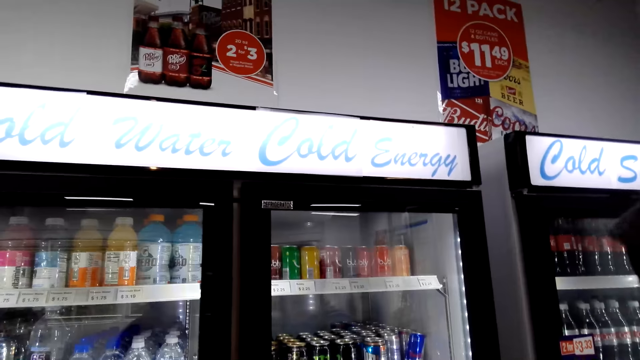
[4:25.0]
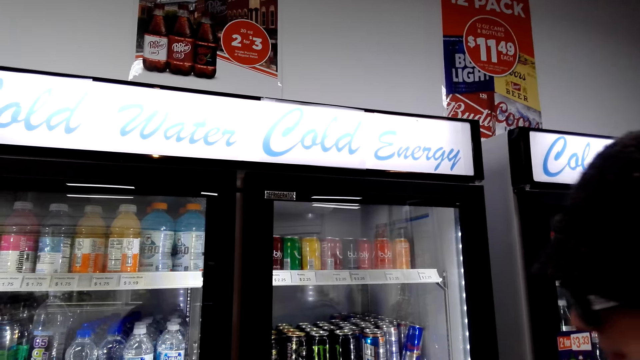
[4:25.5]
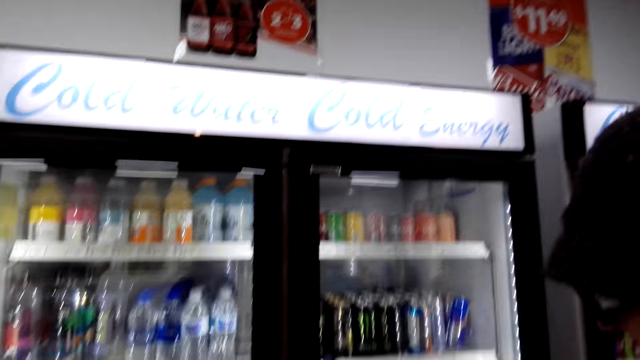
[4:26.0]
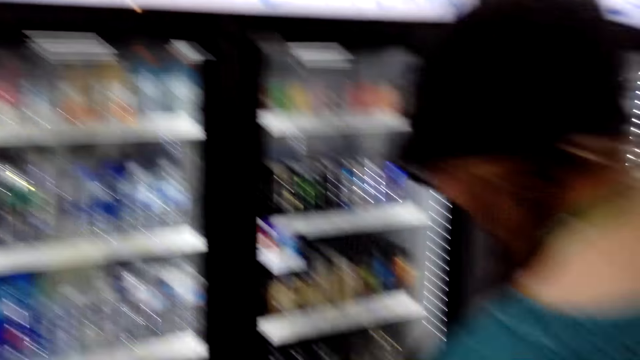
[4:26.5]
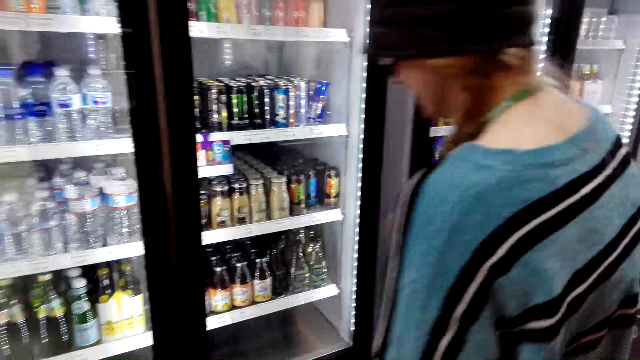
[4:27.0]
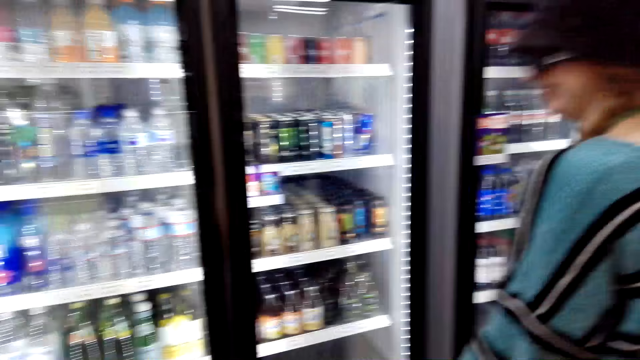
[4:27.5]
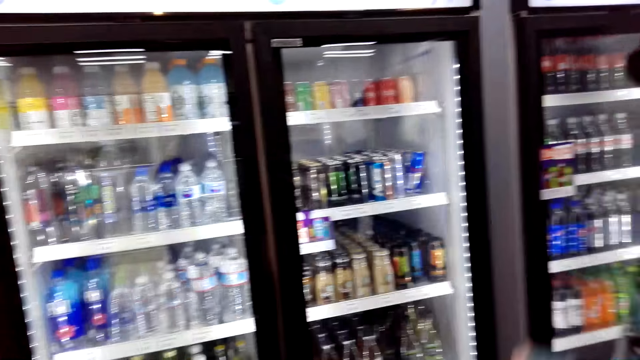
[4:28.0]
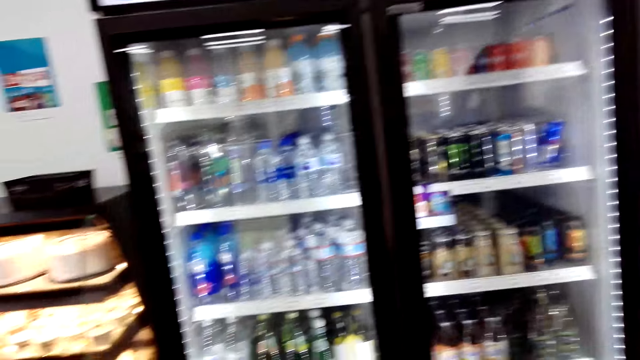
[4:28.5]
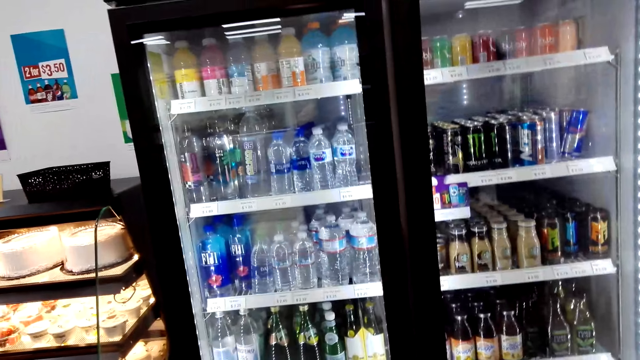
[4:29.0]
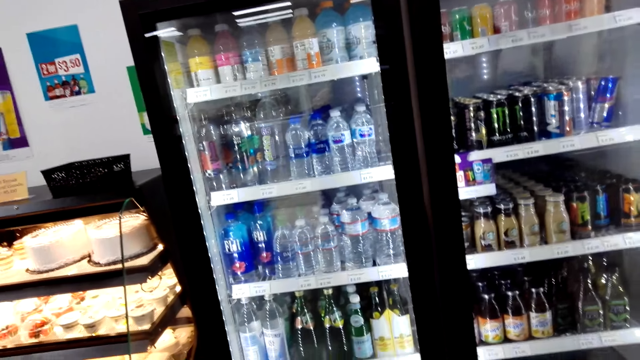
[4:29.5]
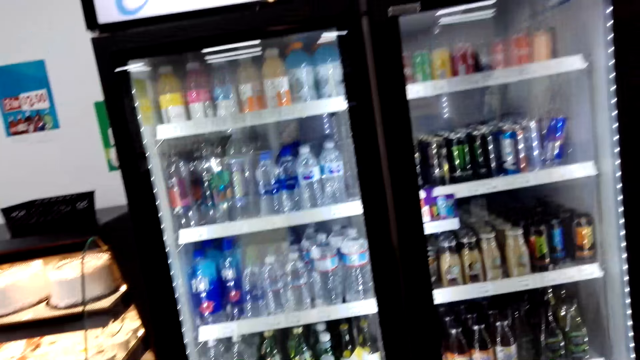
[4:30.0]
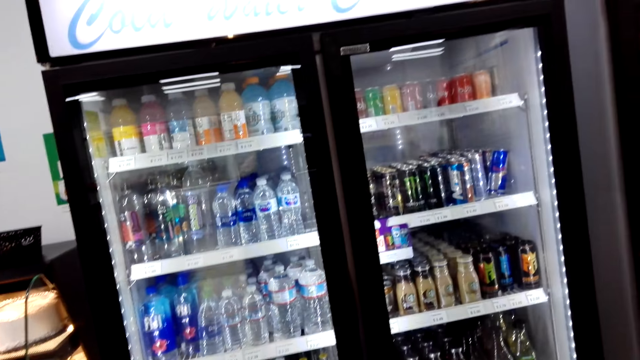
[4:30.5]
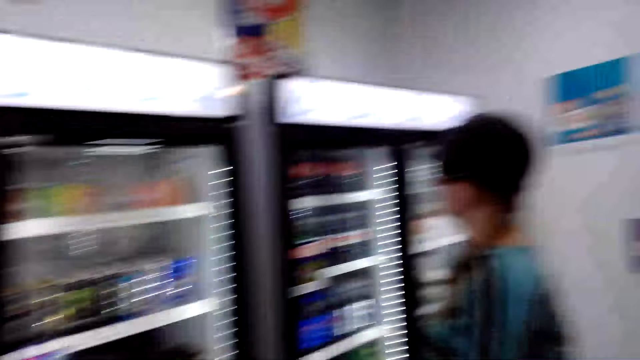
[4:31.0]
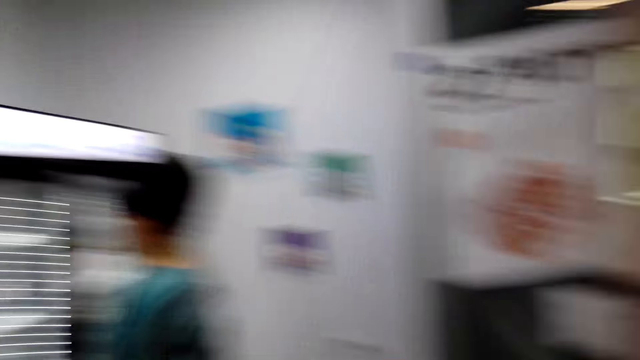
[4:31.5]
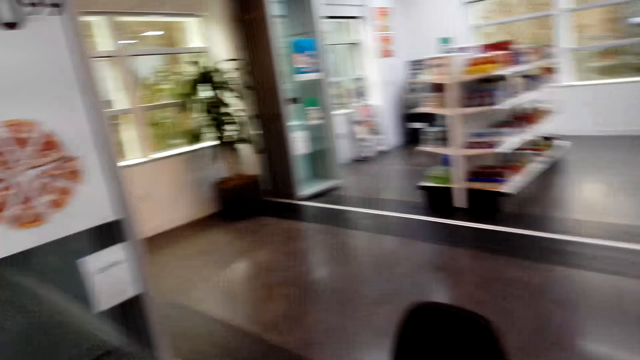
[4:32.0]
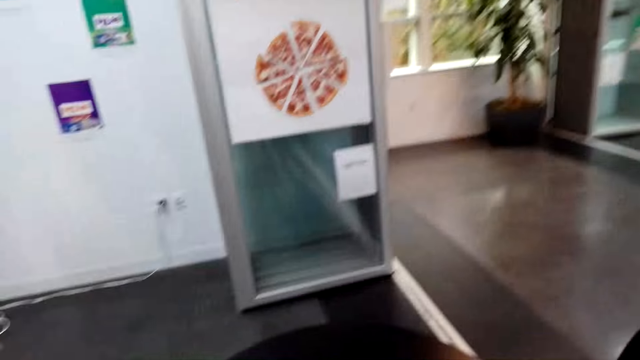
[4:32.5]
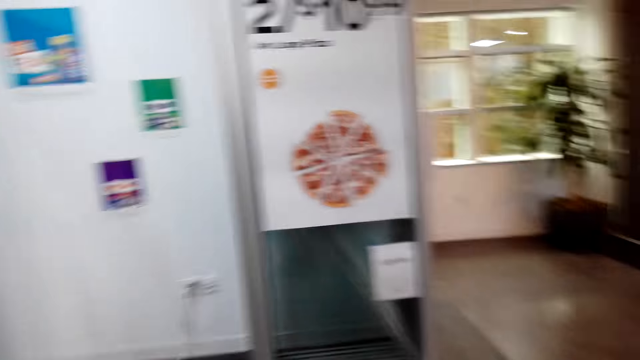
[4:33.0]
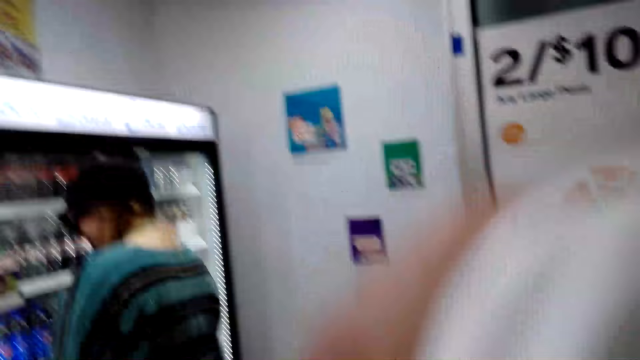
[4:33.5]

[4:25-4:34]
A person looks at the drinks. The camera wearer looks around.

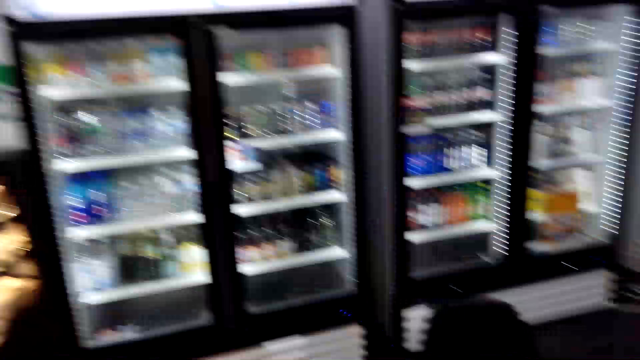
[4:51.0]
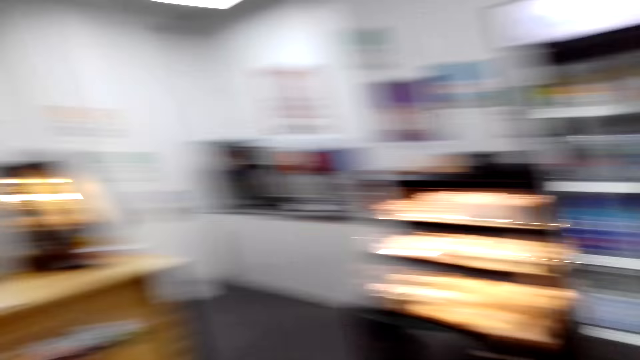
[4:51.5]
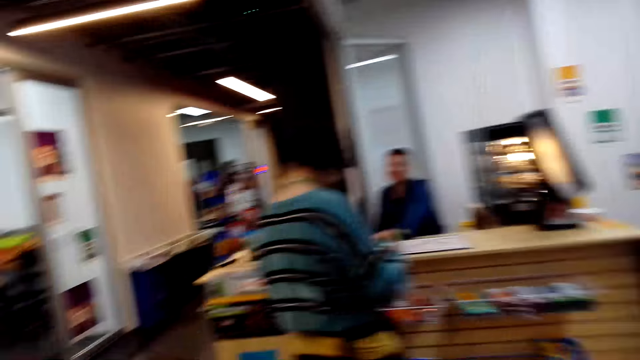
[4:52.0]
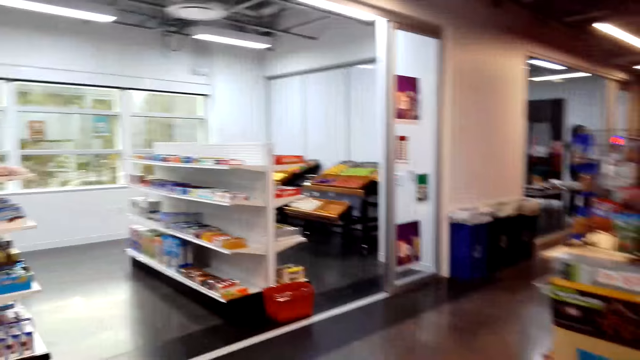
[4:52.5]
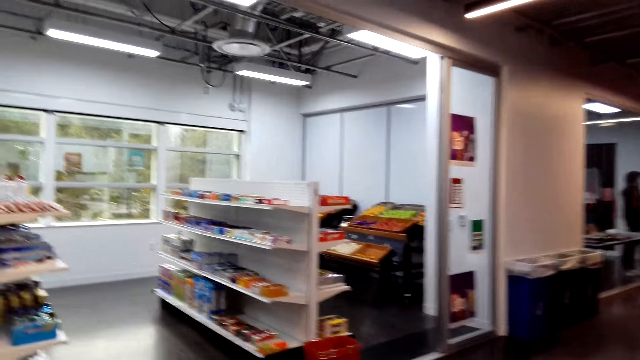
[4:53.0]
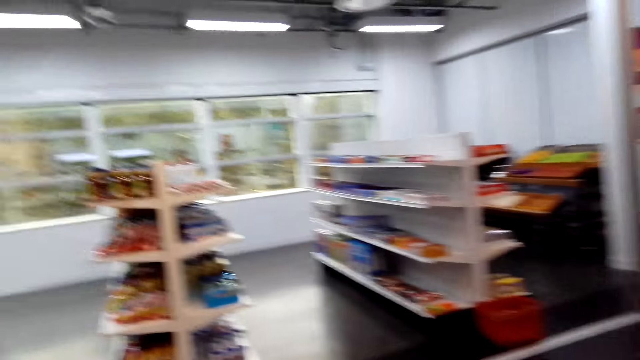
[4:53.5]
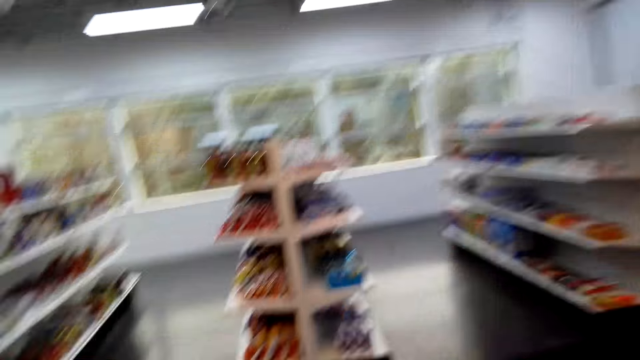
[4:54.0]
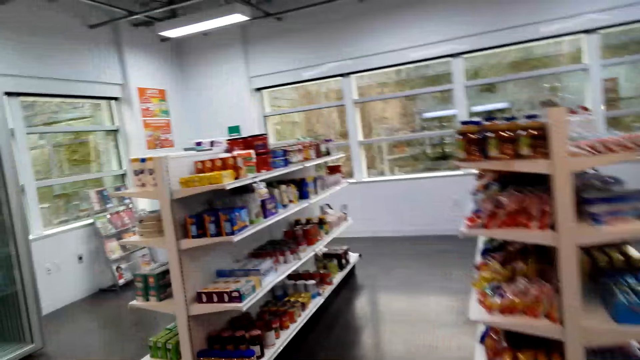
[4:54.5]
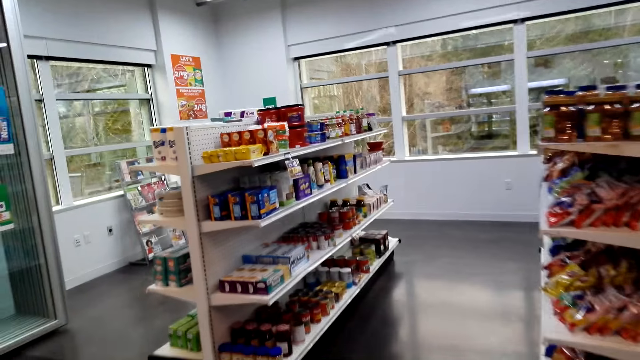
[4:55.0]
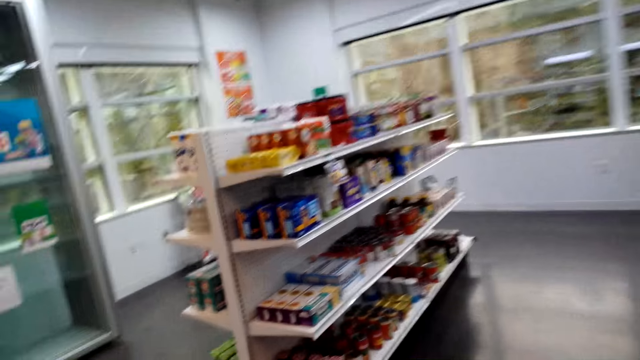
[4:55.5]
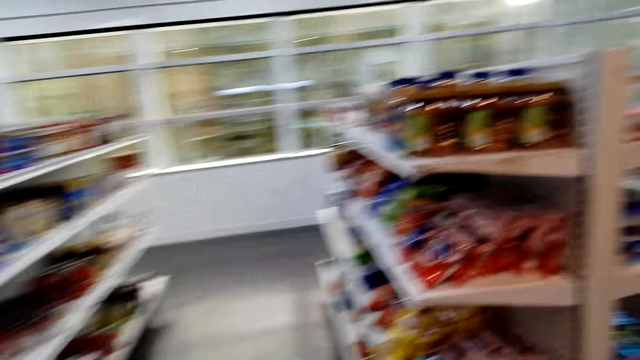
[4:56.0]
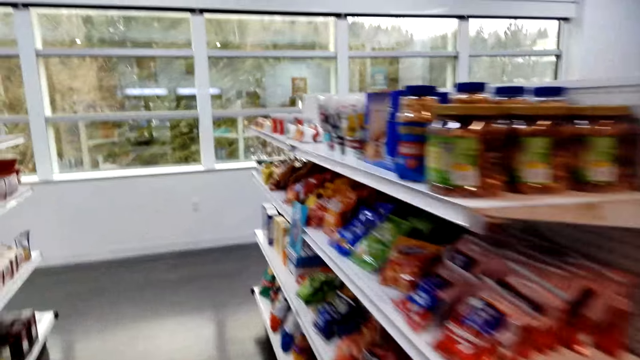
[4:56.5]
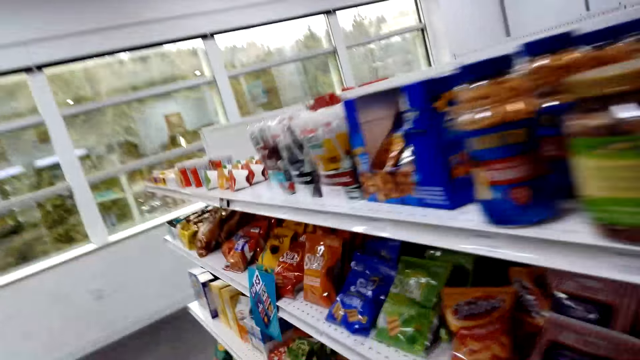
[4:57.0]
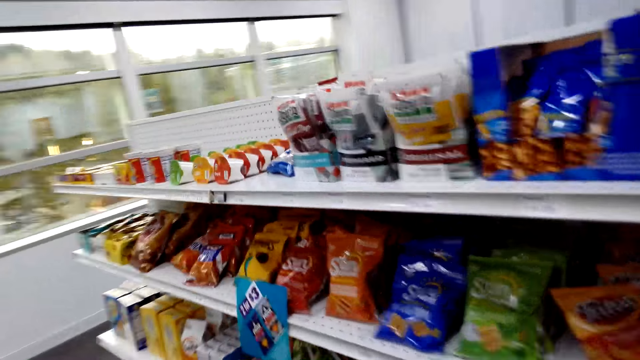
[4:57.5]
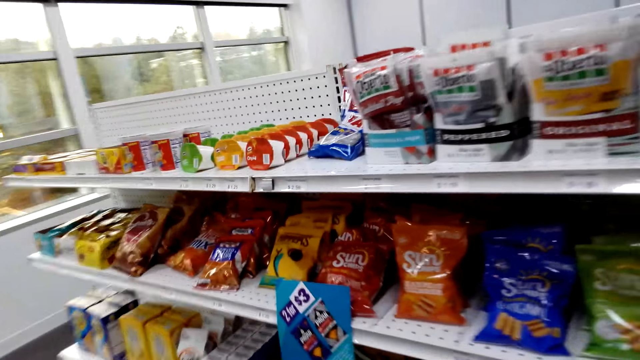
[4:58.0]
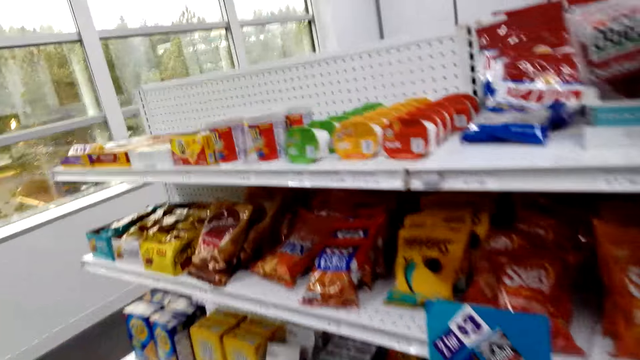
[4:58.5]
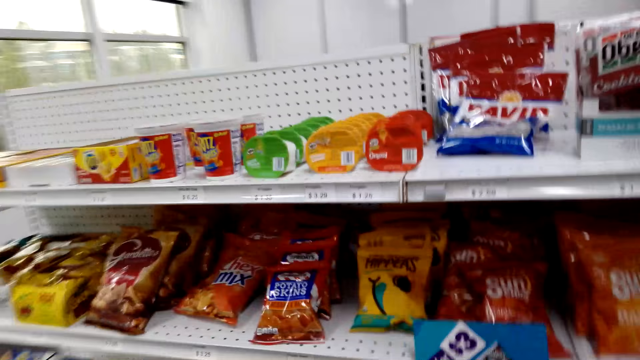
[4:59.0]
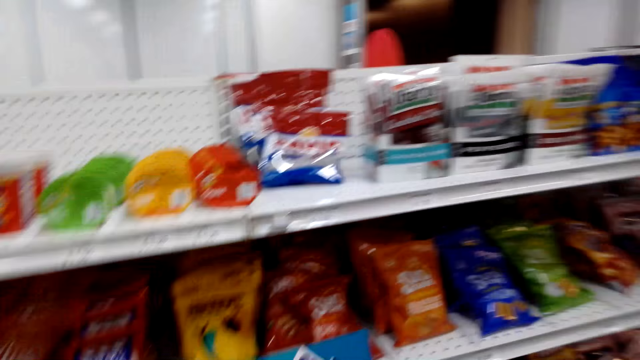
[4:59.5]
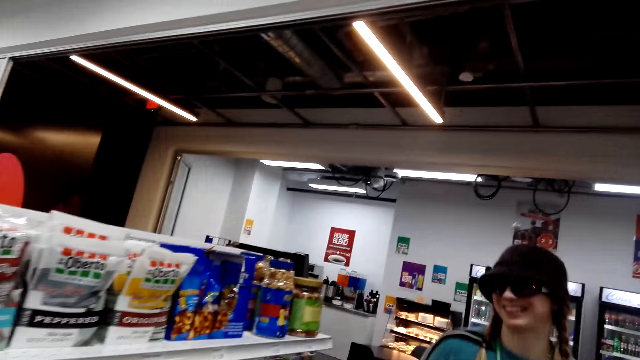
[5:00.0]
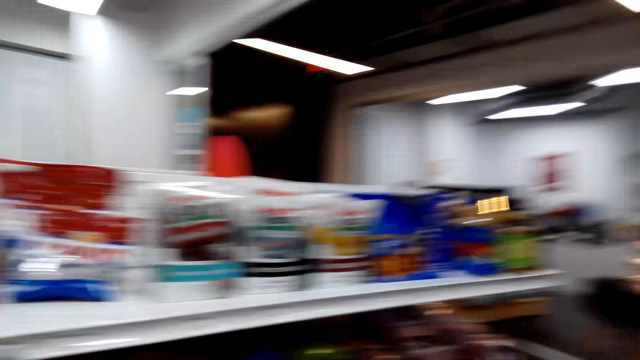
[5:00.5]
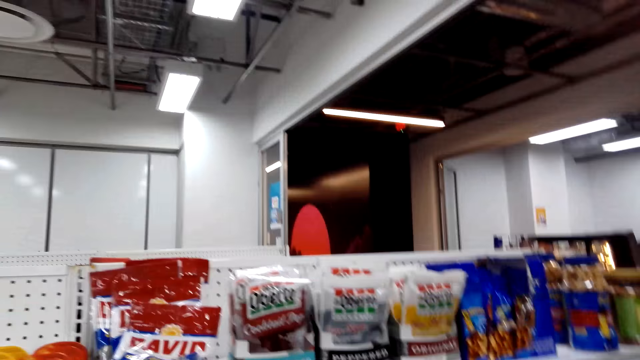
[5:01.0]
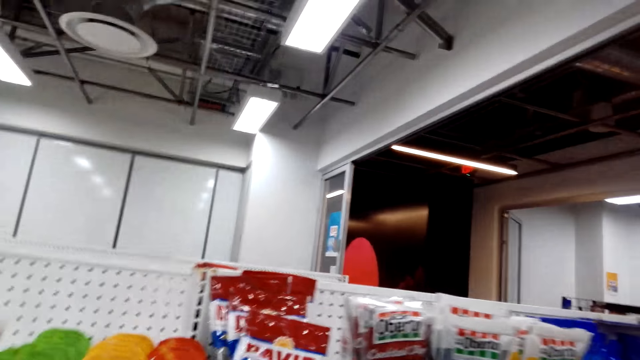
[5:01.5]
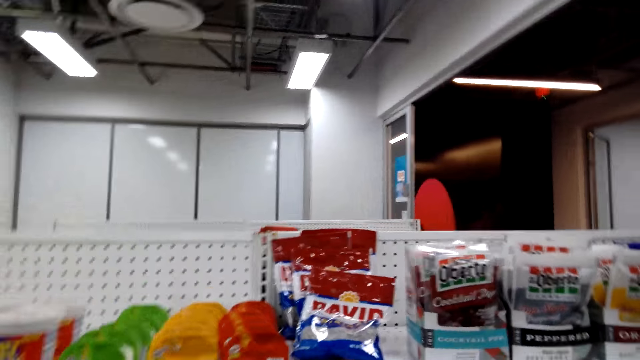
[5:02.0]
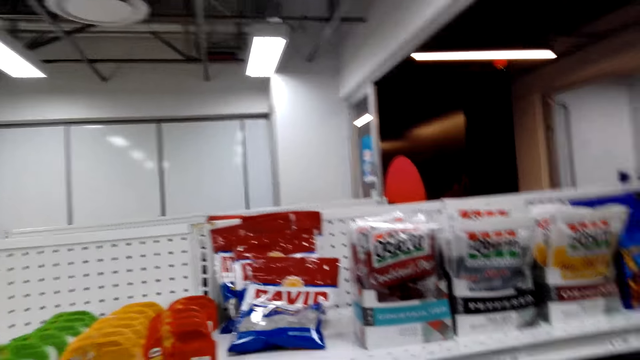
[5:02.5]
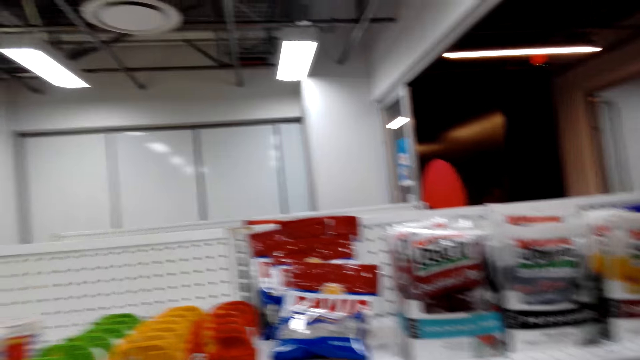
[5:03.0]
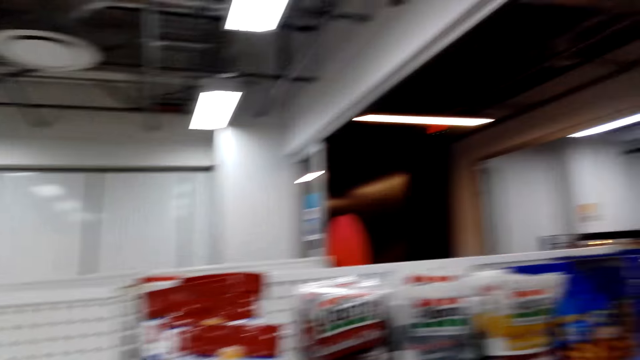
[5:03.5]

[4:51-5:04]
The camera wearer looks around. They look at the products. They walk in the supermarket. They look at the sachet. They look at the person.
